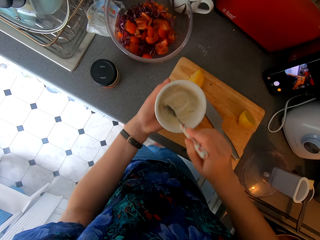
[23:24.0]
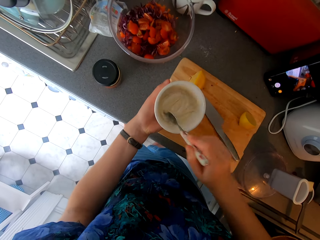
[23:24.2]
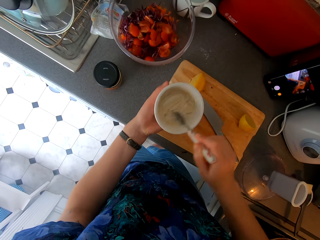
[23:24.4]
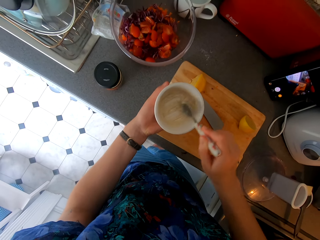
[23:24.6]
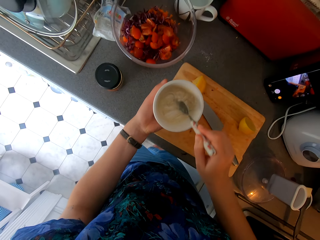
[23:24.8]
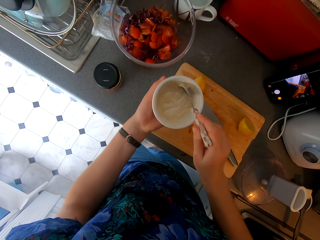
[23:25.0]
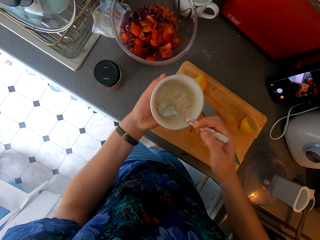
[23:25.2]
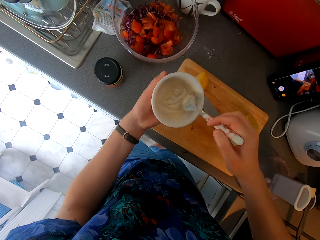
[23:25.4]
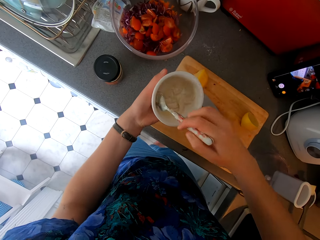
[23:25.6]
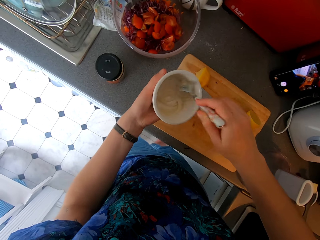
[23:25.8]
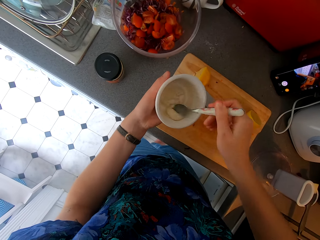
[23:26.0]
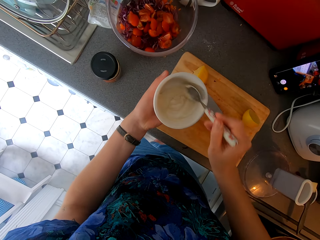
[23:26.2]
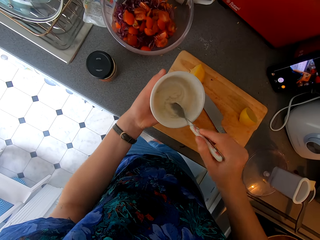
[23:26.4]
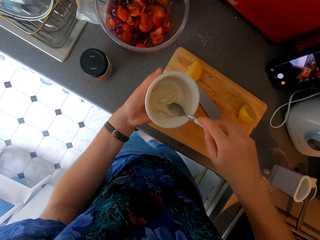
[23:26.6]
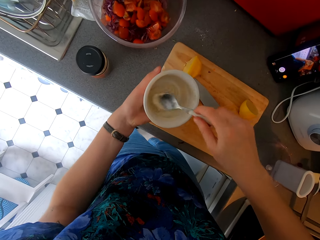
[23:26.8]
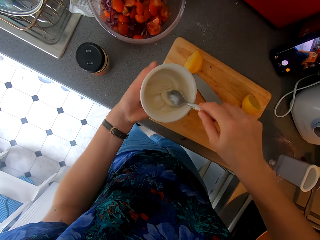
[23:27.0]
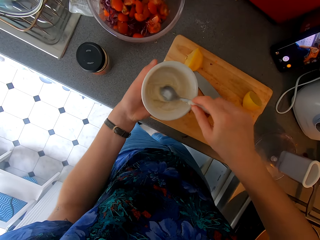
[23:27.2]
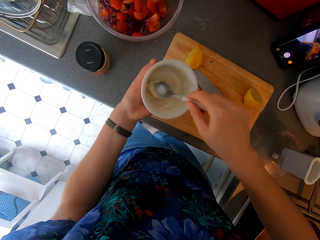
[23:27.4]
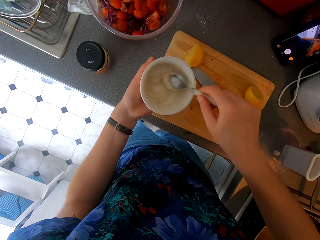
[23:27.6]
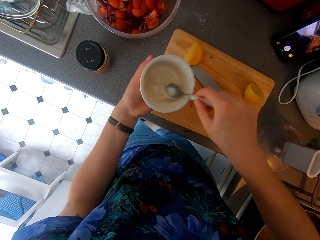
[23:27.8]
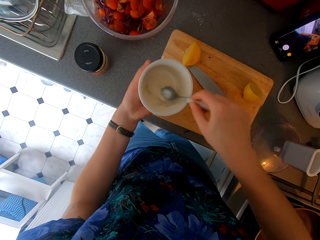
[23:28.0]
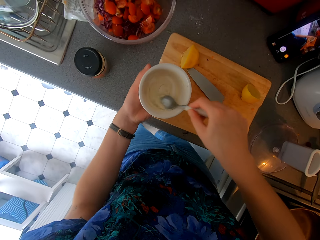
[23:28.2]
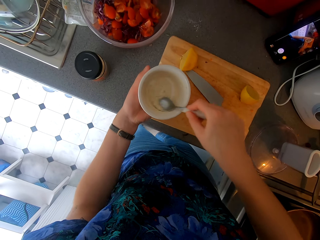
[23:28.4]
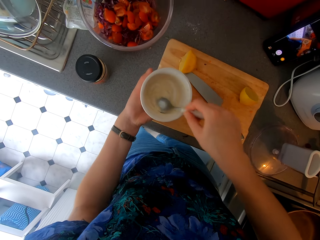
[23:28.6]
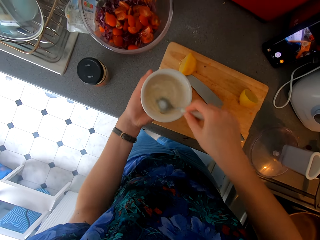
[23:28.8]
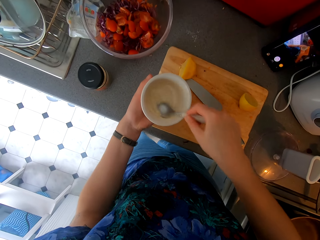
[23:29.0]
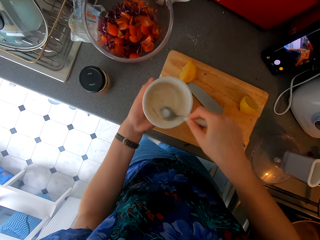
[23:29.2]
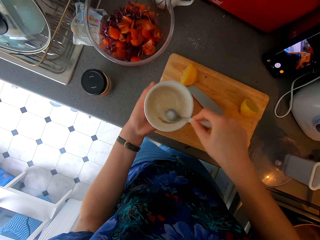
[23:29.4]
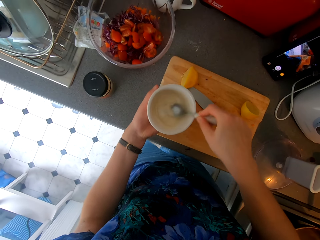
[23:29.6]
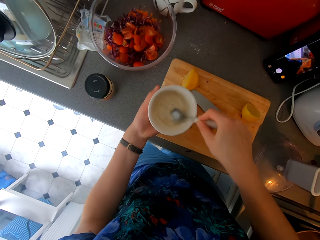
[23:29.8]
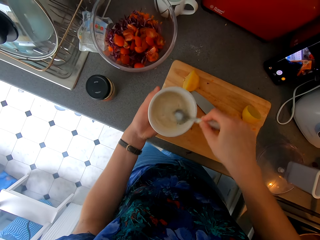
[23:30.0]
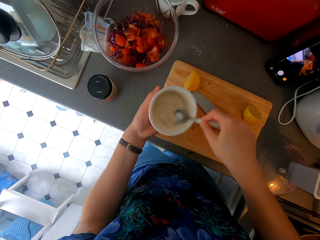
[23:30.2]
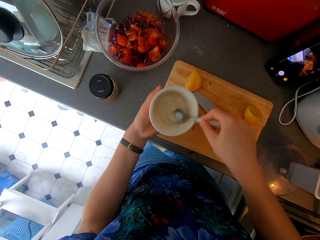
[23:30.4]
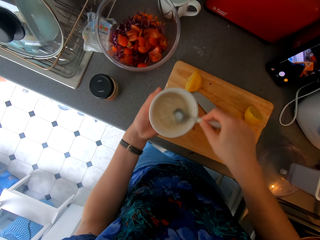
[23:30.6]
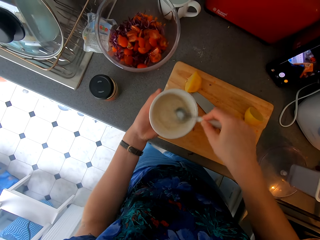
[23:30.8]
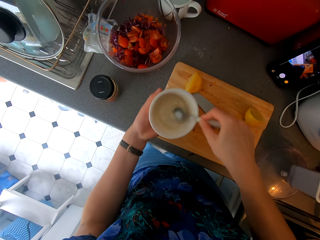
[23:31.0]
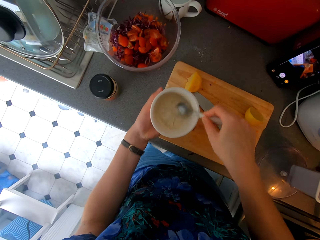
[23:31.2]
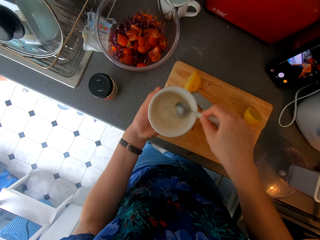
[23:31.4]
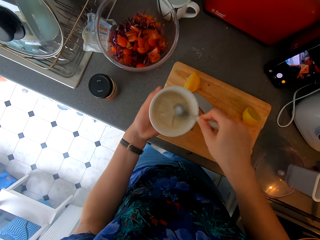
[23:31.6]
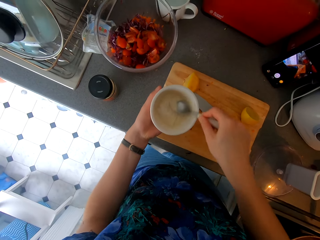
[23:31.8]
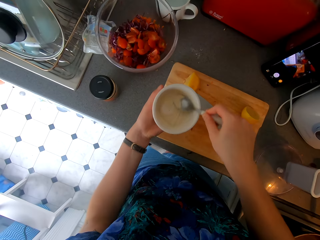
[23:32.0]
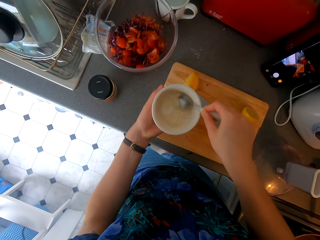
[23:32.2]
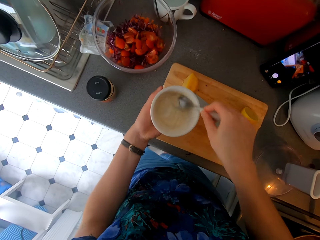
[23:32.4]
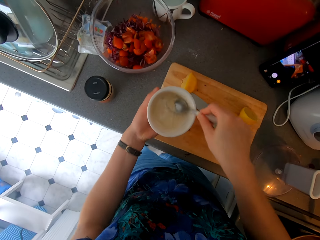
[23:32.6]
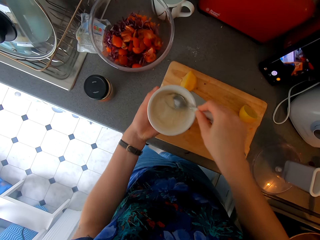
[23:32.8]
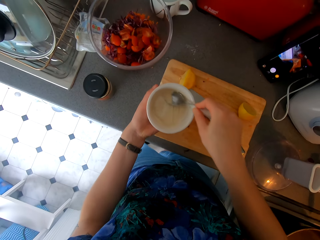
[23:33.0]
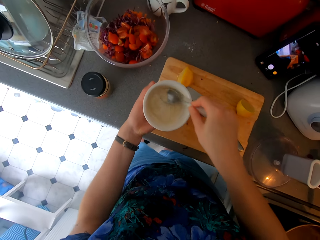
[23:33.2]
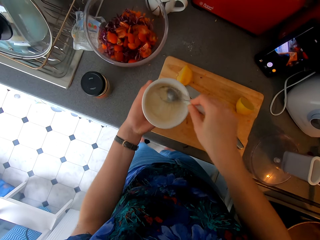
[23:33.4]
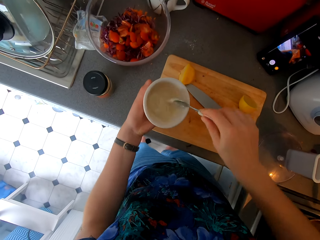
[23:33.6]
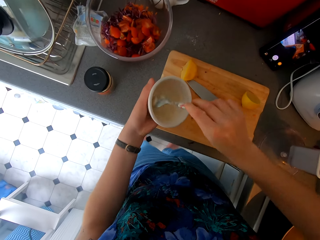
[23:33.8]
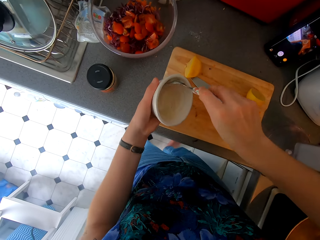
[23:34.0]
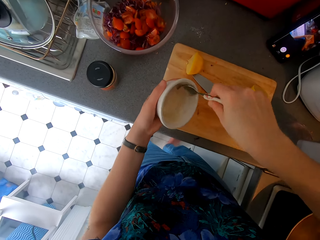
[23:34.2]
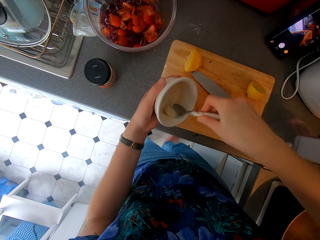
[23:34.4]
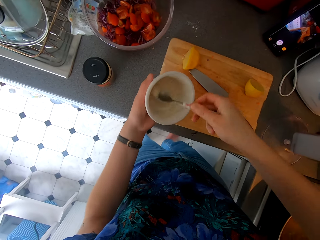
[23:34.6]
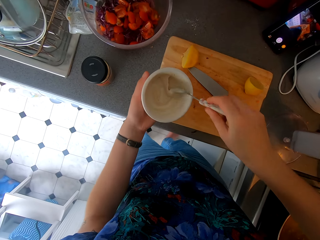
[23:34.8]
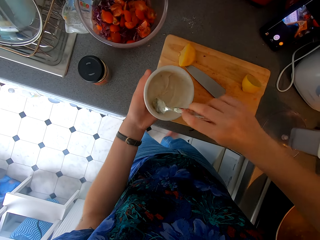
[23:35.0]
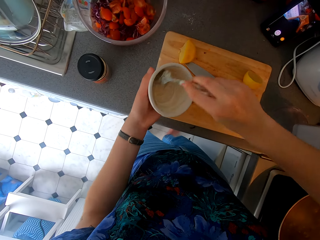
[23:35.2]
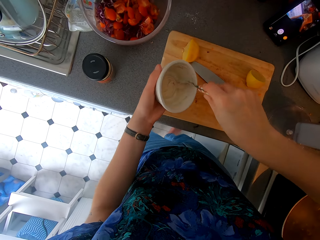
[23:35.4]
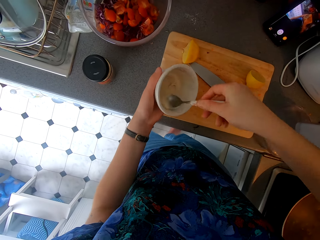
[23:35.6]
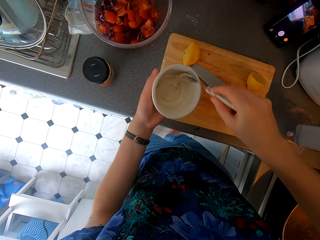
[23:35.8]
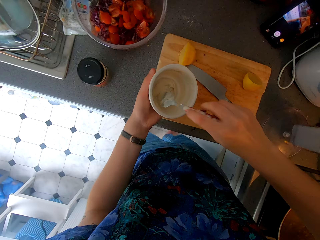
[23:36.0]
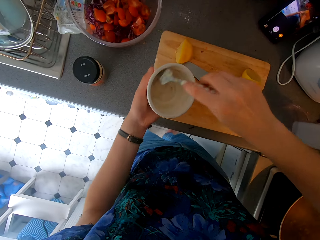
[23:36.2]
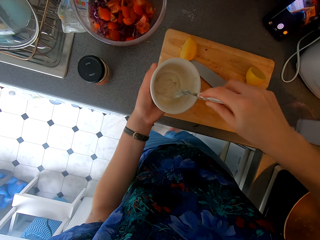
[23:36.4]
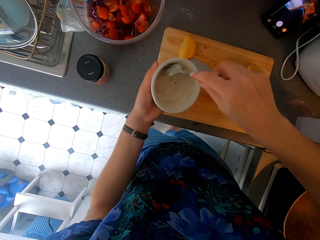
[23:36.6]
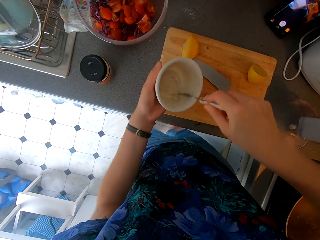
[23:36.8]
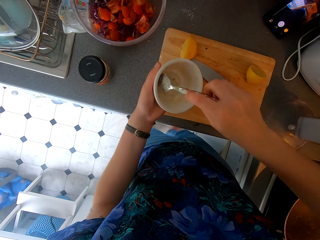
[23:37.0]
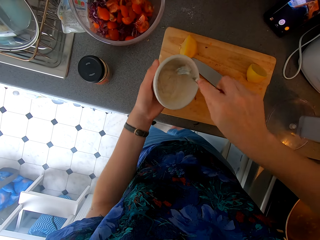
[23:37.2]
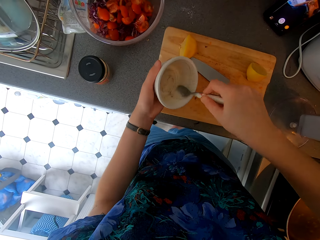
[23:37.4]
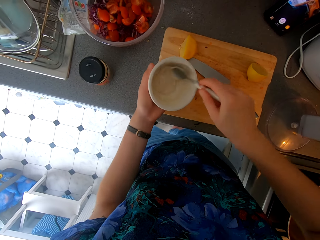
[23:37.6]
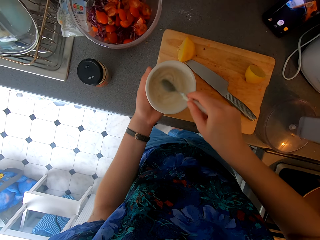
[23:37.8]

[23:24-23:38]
The camera wearer carries the bowl with a hand. They smash something with a spoon. They carry the bowl with a hand and stir something with the spoon. They carry the bowl with a hand, tilt the bowl, and stir something with the spoon.

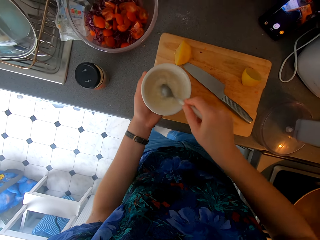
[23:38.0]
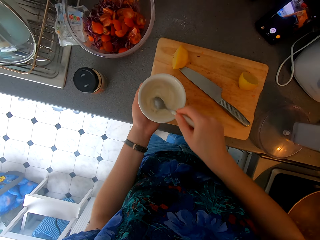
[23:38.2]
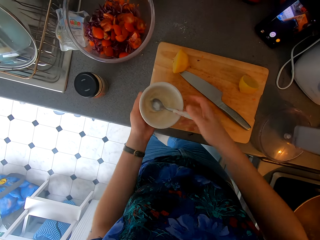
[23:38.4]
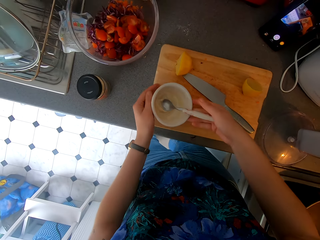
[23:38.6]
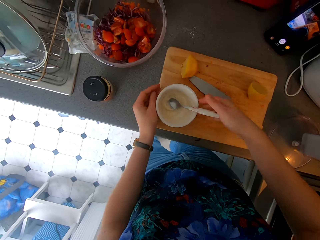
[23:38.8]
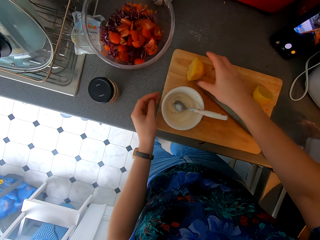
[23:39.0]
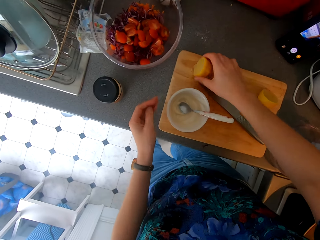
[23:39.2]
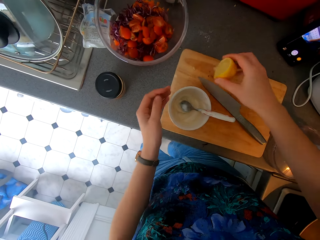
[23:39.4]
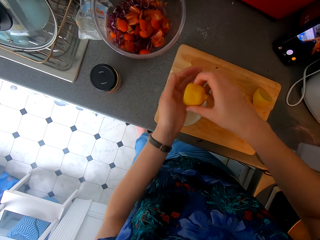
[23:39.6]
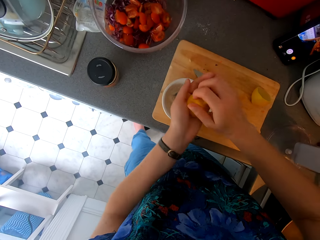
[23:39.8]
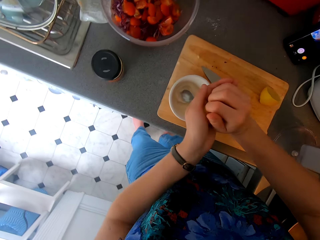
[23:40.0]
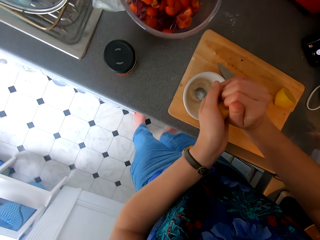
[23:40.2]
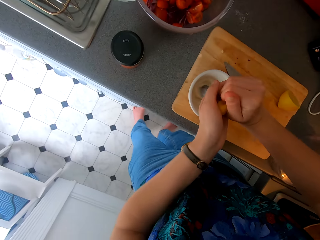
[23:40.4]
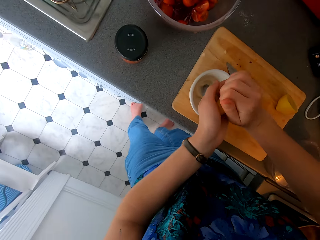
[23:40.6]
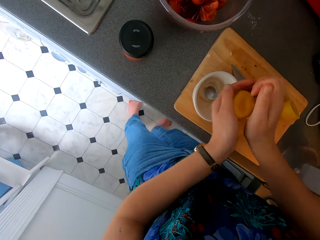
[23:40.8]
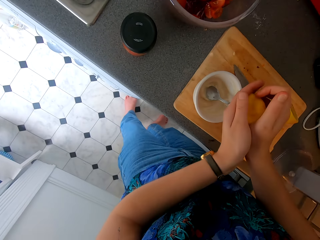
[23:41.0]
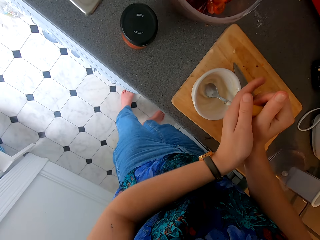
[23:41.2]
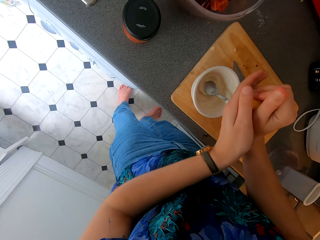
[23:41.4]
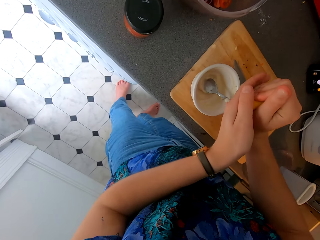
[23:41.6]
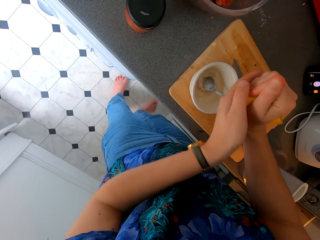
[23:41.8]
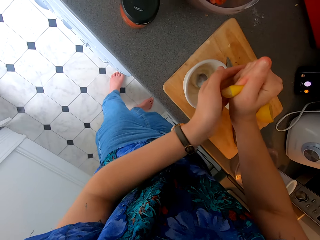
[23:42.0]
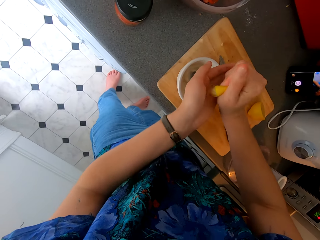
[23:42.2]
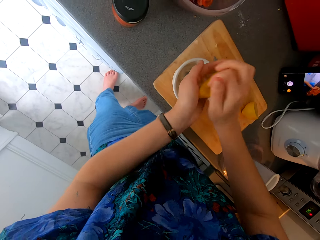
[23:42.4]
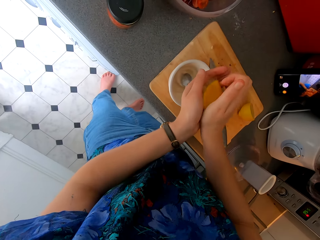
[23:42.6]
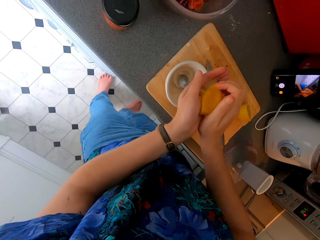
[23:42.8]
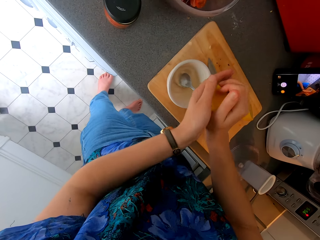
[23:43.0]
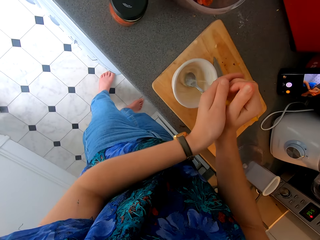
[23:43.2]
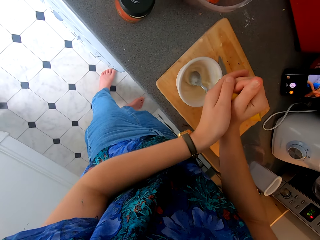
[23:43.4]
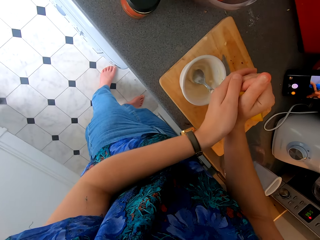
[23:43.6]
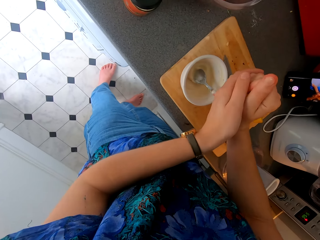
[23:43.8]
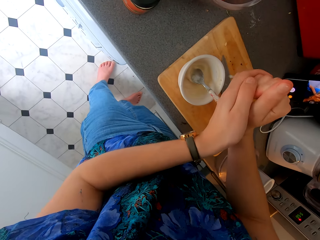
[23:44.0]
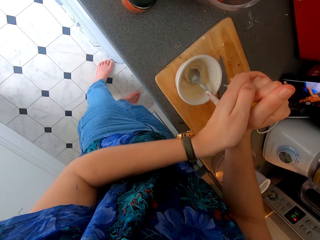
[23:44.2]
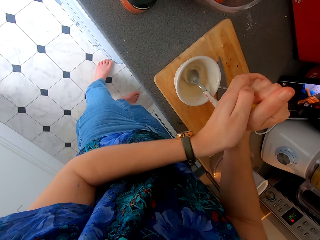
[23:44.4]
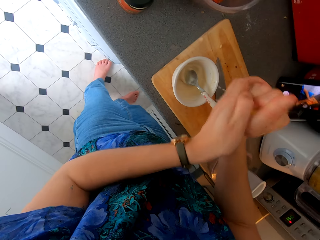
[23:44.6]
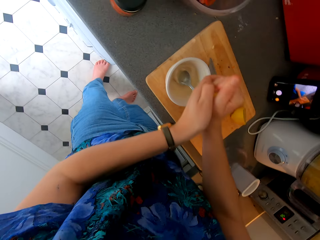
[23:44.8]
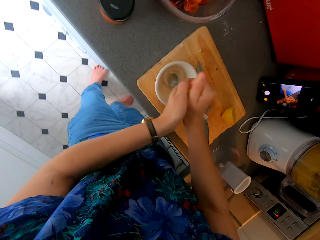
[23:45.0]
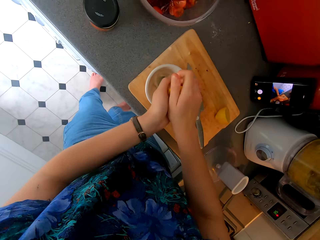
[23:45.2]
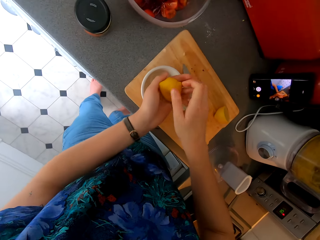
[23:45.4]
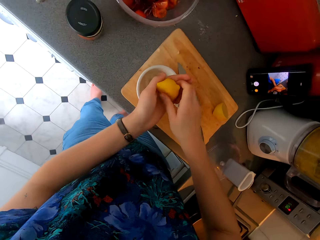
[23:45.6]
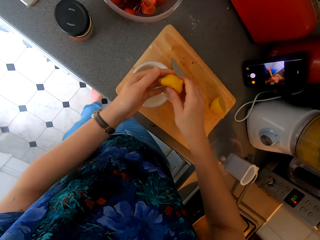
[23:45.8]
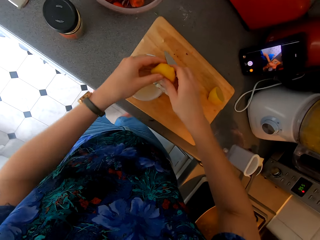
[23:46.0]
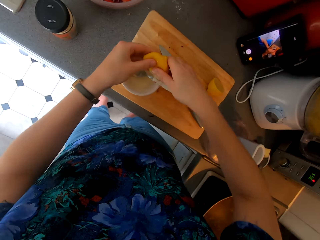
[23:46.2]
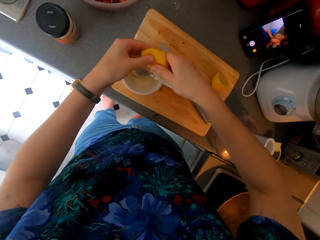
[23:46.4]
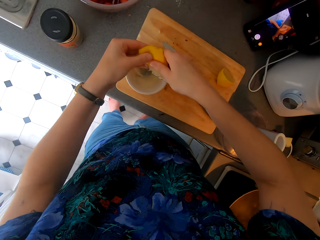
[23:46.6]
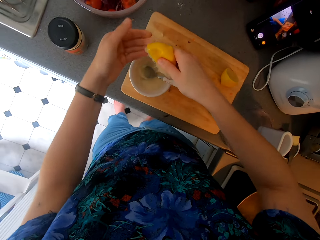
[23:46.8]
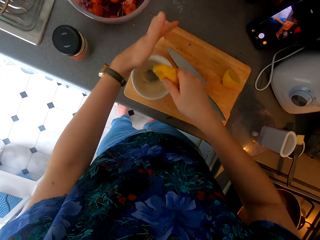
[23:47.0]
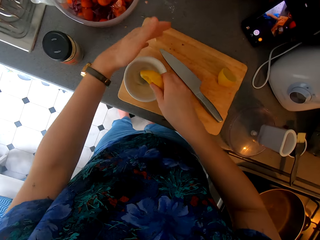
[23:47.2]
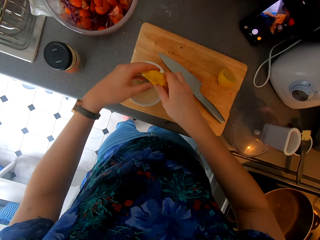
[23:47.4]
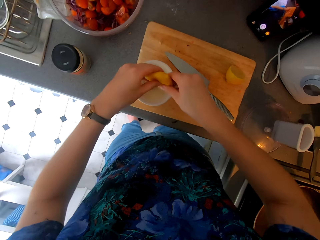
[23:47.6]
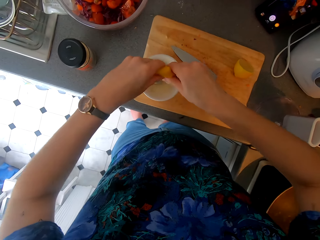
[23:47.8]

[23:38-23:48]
The camera wearer picks a lemon. They place the bowl down. They squeeze the lemon with hands.
